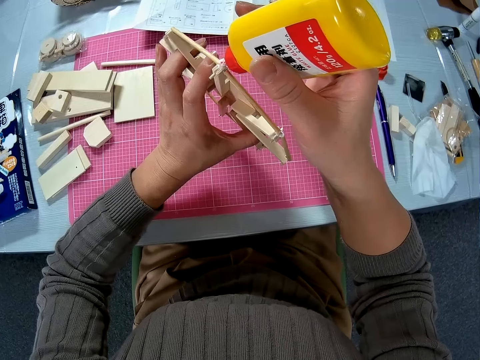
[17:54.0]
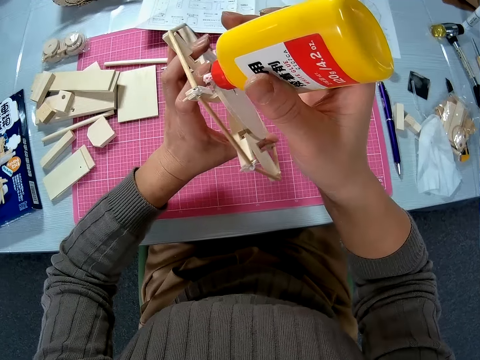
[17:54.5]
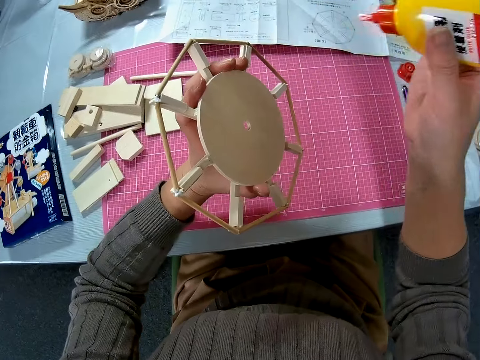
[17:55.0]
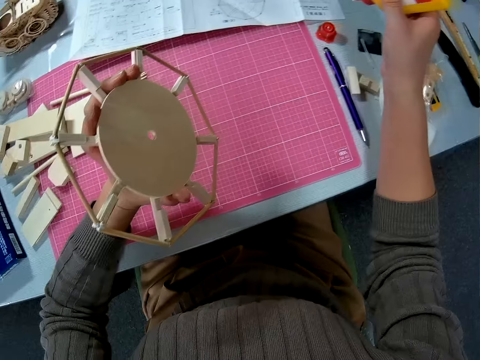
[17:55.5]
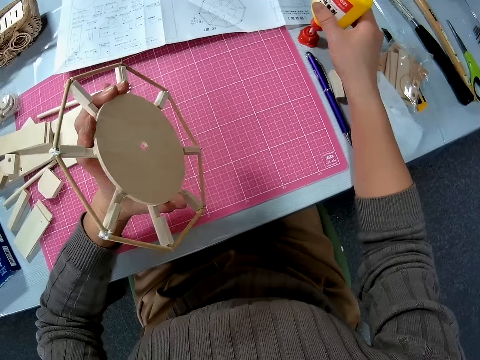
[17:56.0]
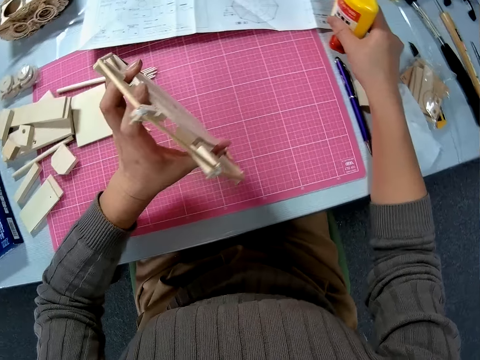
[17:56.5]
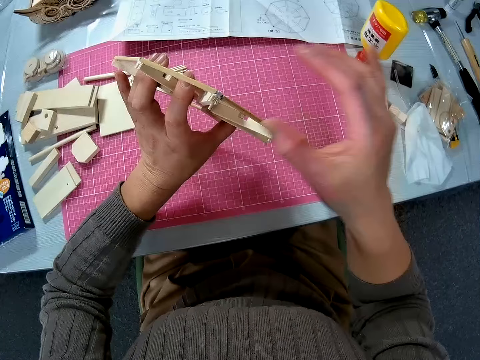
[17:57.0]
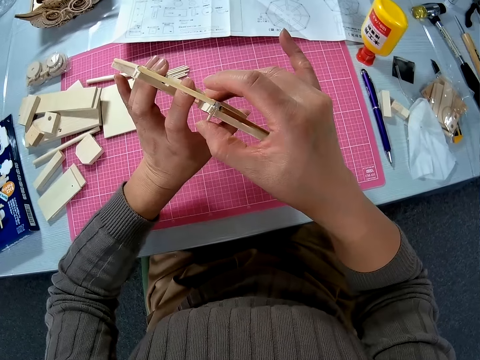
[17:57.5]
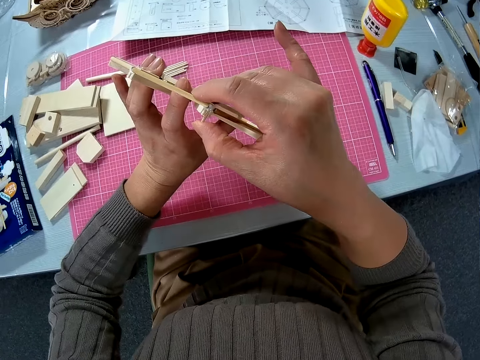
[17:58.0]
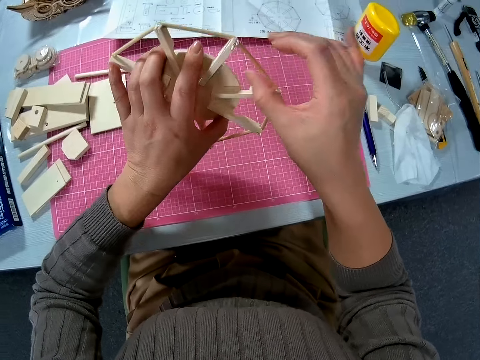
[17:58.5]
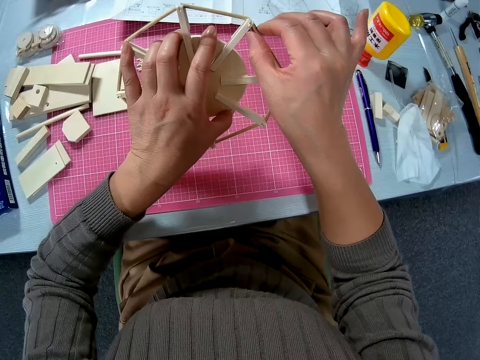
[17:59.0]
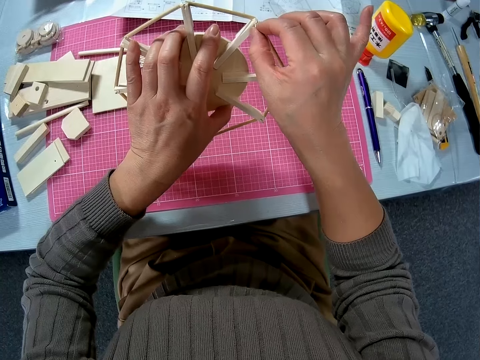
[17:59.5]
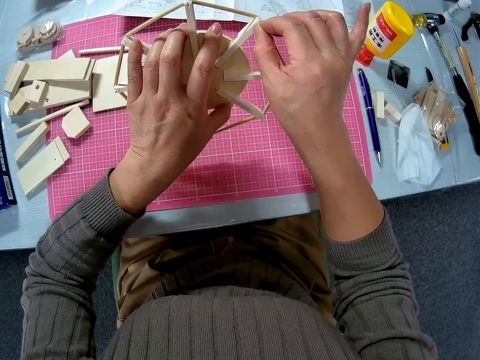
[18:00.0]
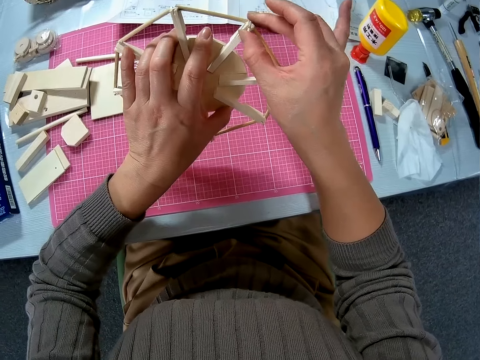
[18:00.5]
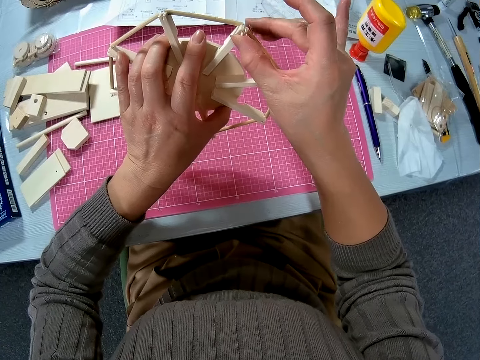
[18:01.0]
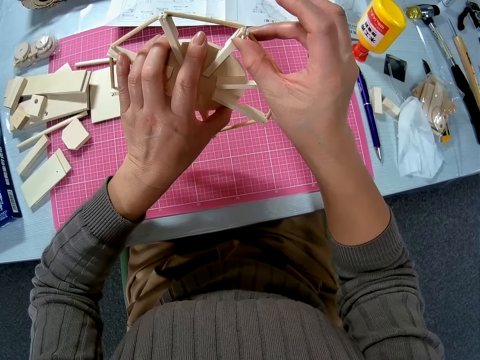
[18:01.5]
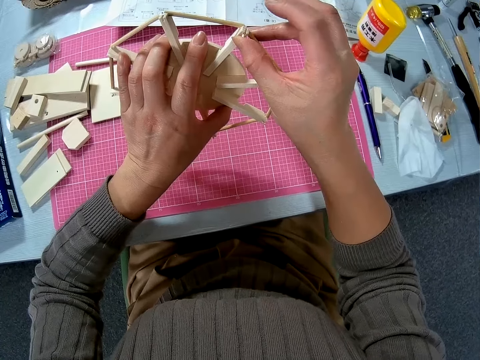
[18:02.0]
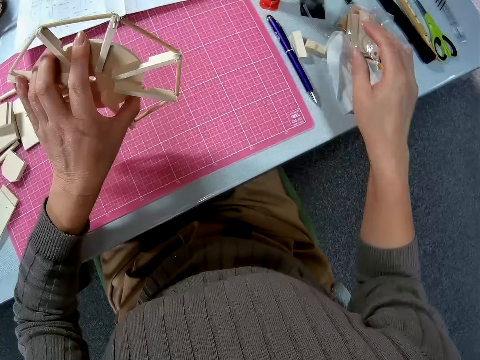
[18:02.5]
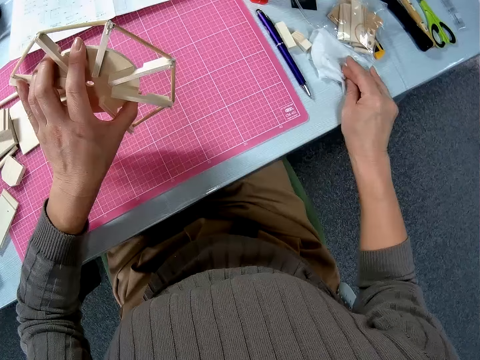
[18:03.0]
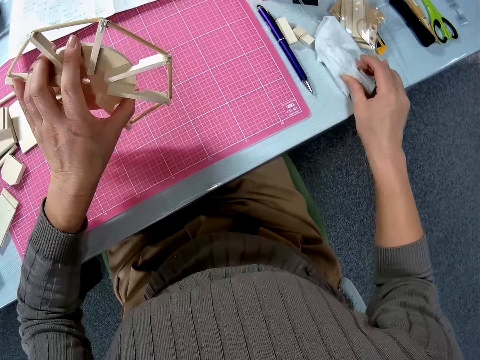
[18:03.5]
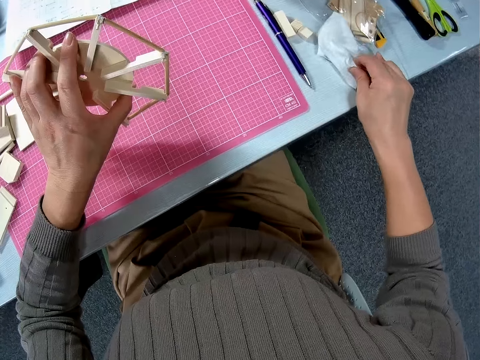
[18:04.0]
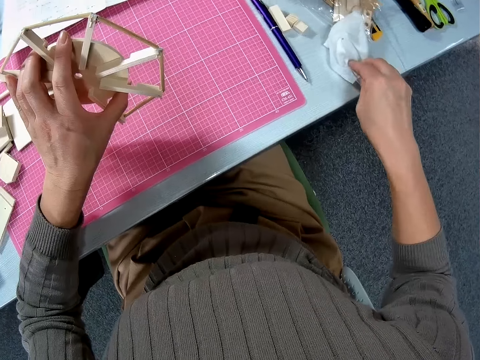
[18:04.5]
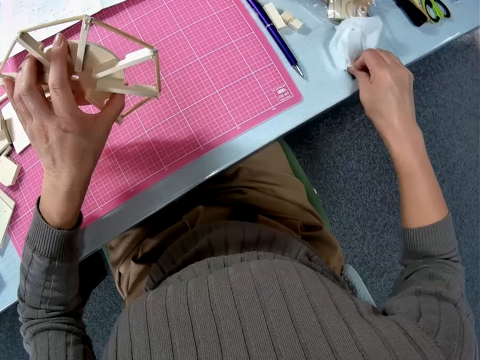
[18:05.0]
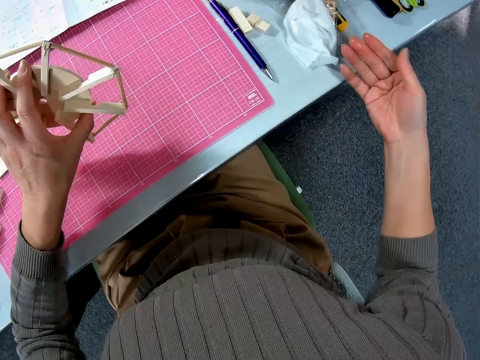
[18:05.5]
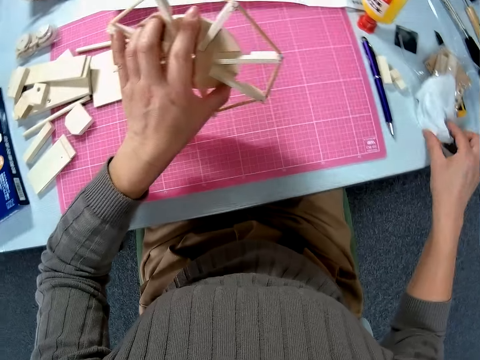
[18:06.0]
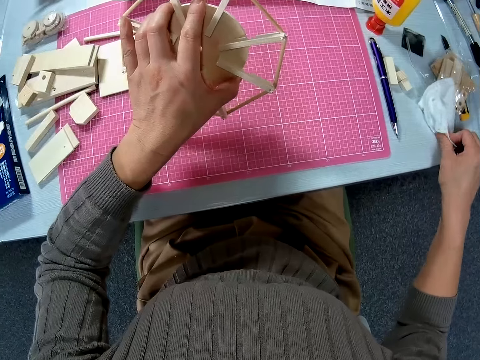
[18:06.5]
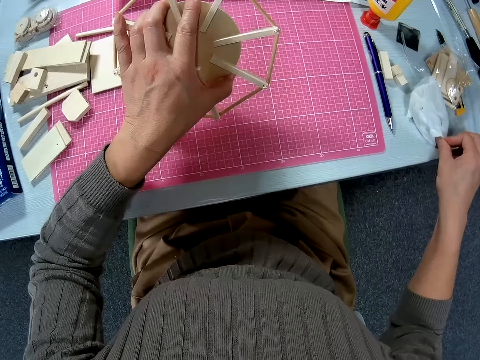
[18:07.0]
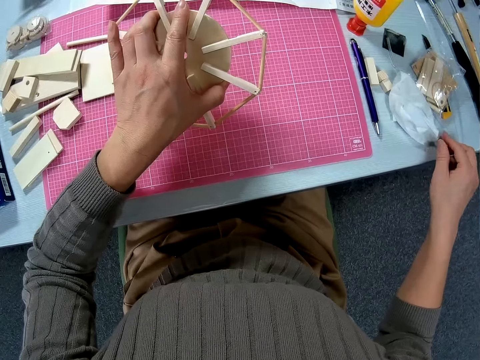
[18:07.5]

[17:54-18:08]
The camera wearer looks at the circular board. He drops the bottle of glue on the table. He fixes the piece of wood in the circular board. He cleans his hand with the tissue on the table.

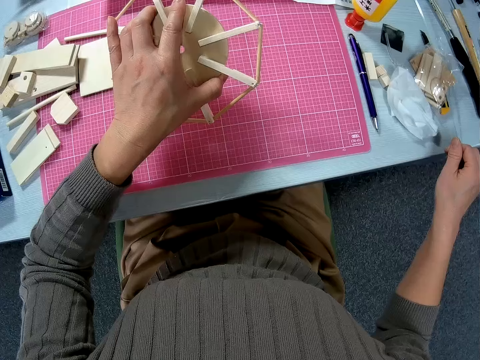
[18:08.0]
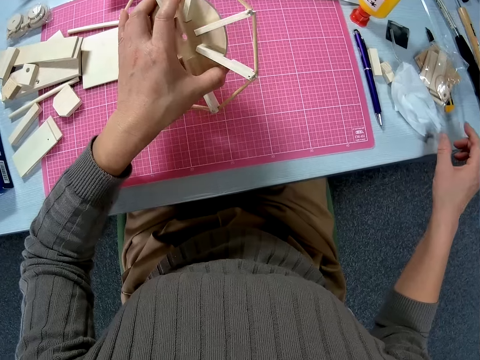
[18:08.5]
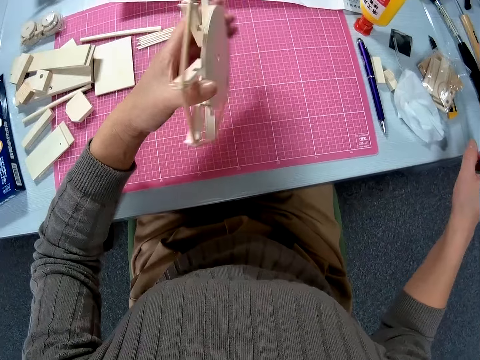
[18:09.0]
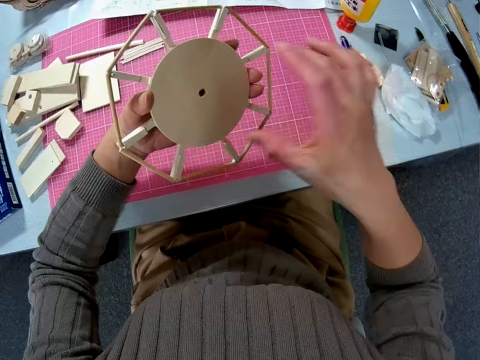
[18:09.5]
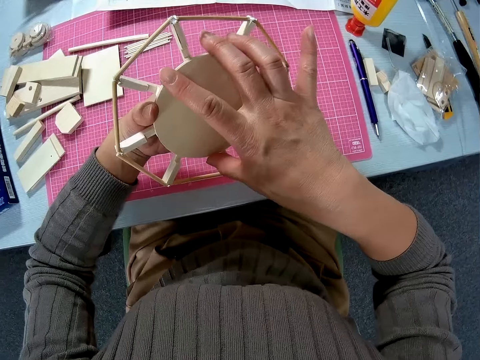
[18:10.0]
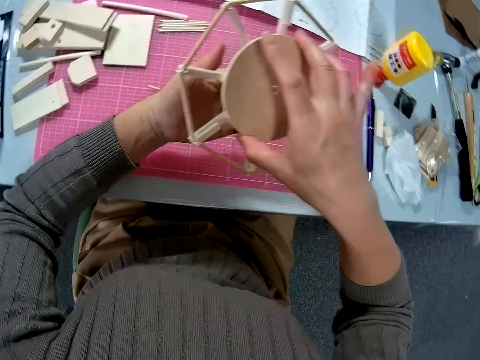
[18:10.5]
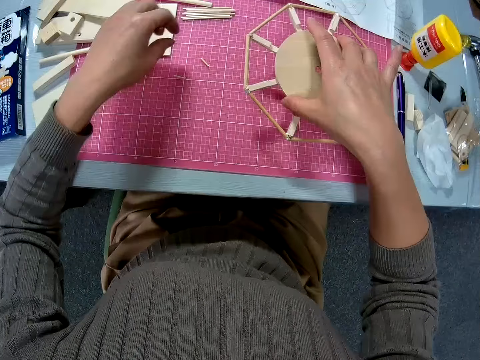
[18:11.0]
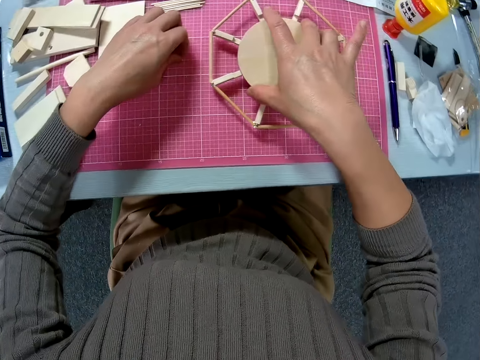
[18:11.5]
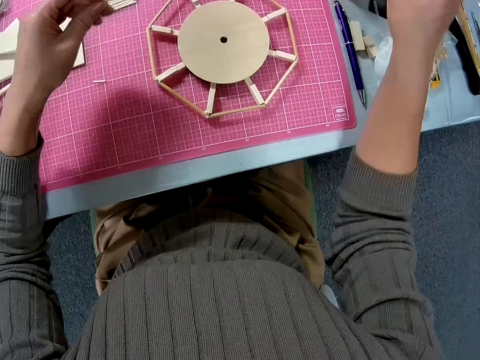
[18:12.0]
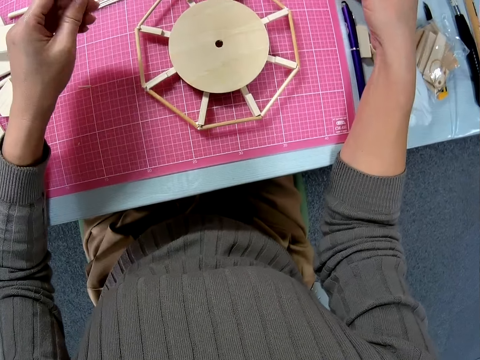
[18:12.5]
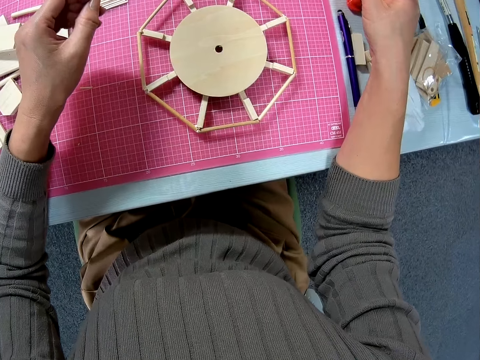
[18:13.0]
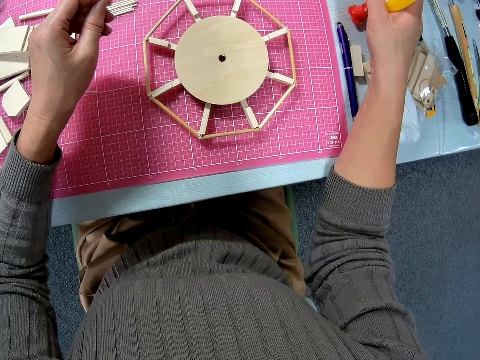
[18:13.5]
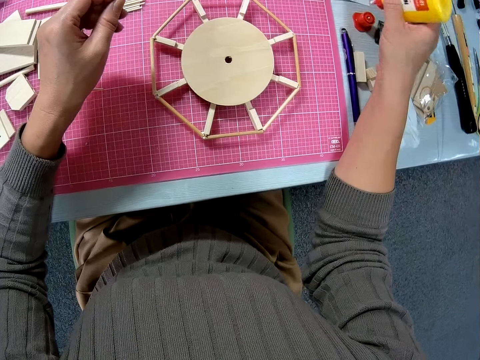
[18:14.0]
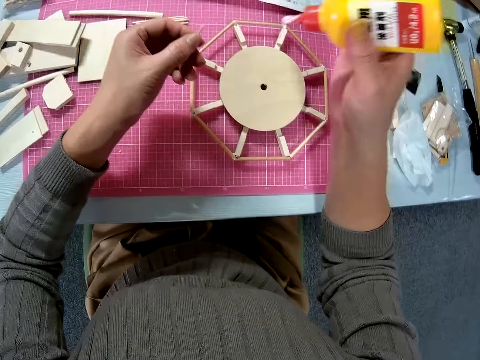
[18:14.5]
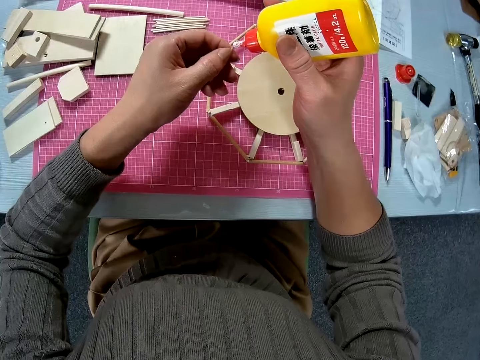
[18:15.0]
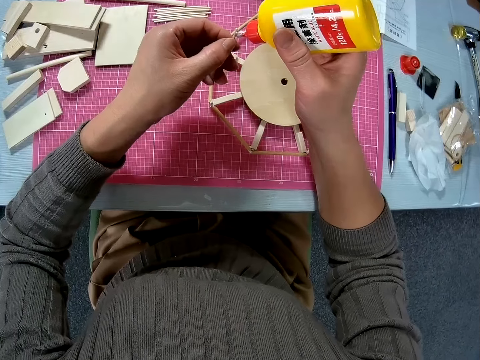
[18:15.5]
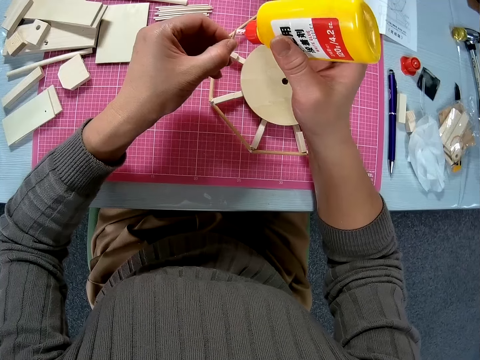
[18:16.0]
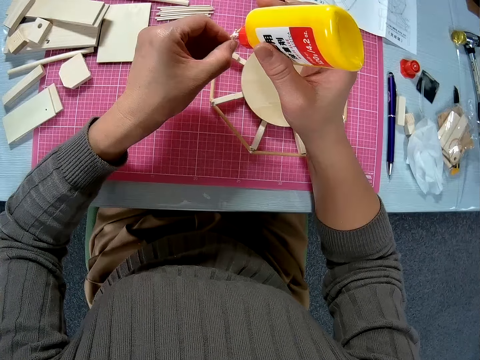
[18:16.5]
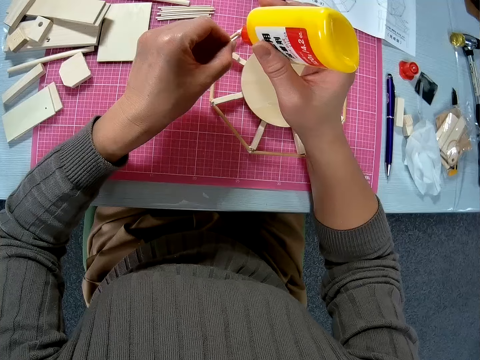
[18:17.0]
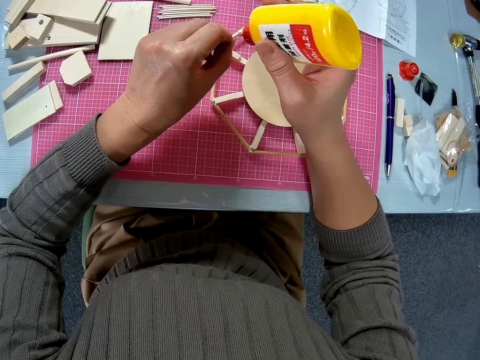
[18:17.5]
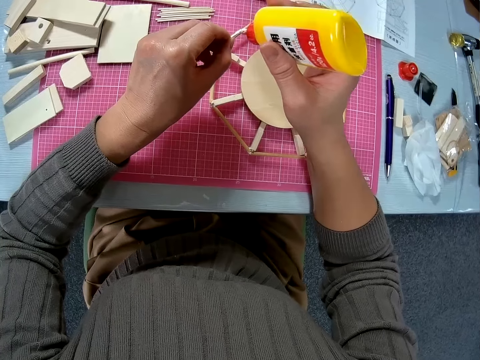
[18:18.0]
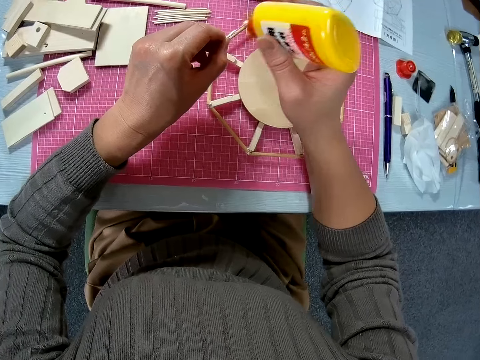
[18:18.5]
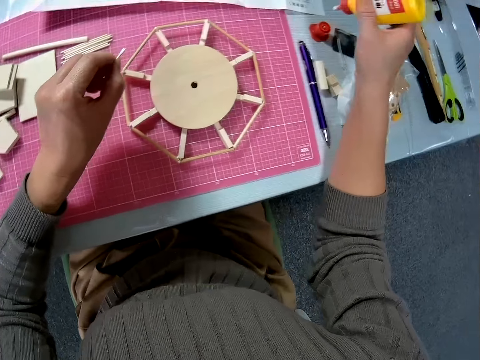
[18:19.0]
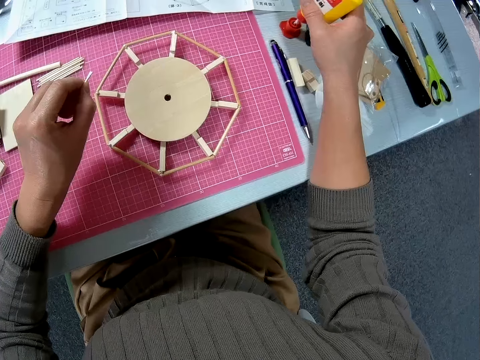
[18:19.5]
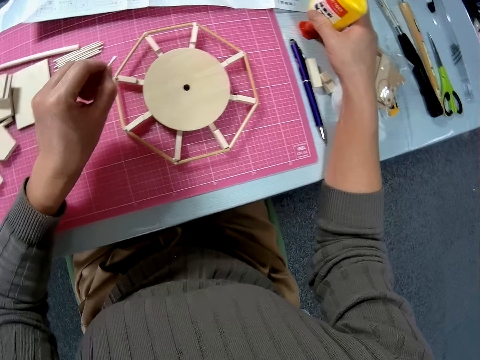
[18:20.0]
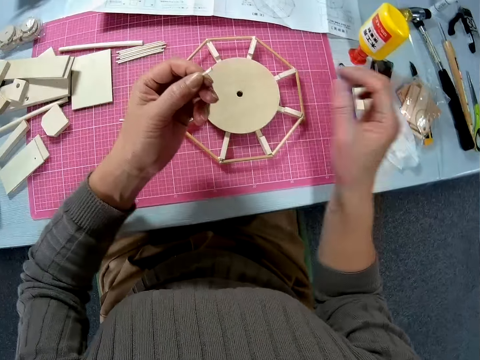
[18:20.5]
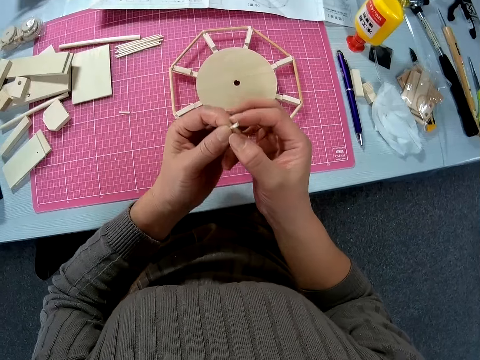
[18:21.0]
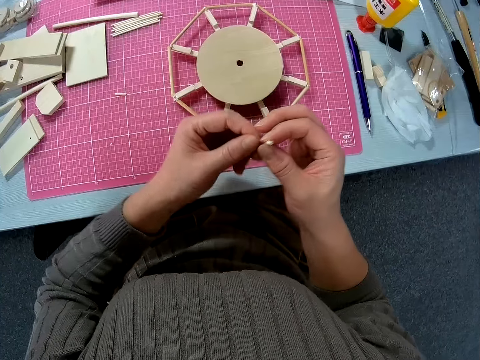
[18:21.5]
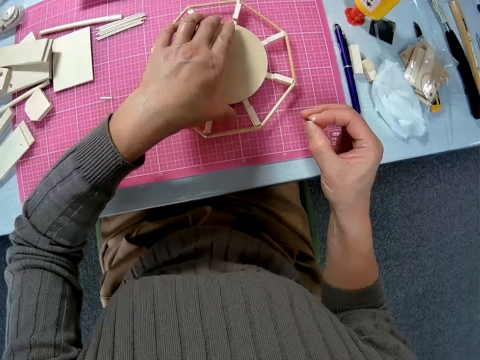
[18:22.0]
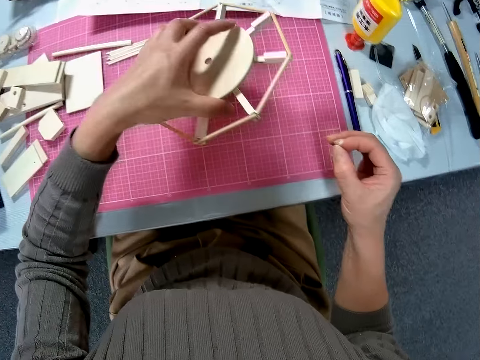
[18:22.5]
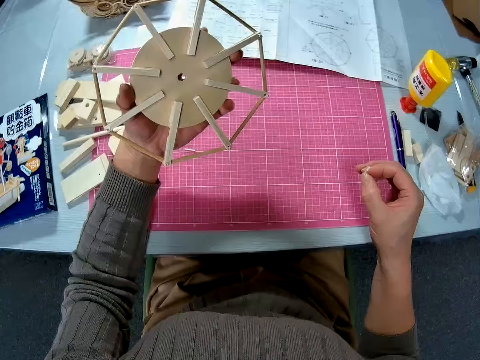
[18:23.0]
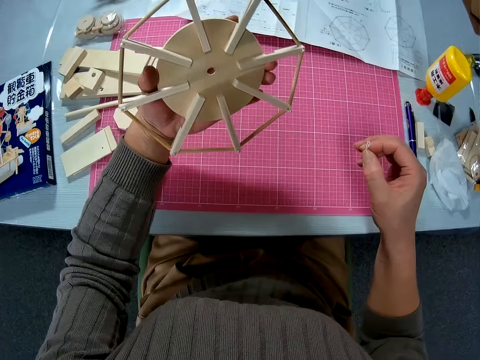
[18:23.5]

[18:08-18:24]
The camera wearer looks at the circular board. They adjust the woodwork in his hands. They place the circular board on the mat. They pick up a piece of wood from the table and place the woodwork on the table. They hold the piece of wood. They pick up the bottle of glue from the table. They apply the glue on a small piece in her left hand. They drop the bottle of glue on the table with her right hand. They pass the small piece from her left hand to her right hand. They carry the wooden model or puzzle from the table with her left hand.
